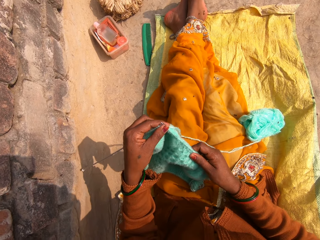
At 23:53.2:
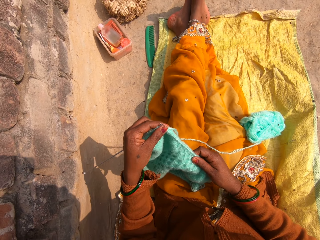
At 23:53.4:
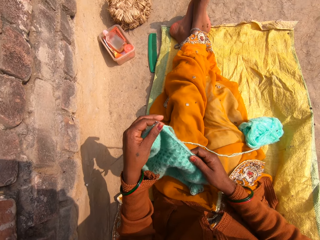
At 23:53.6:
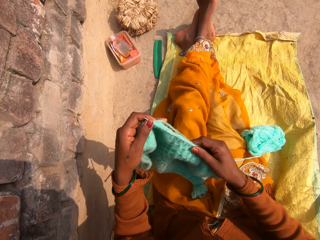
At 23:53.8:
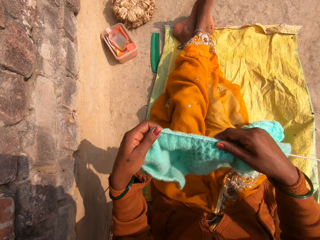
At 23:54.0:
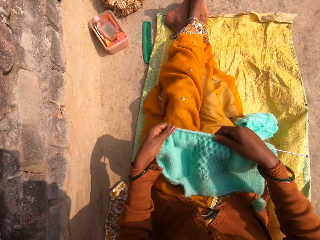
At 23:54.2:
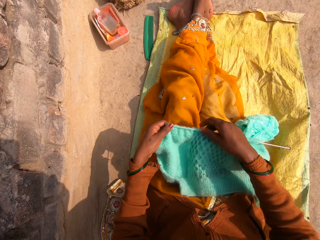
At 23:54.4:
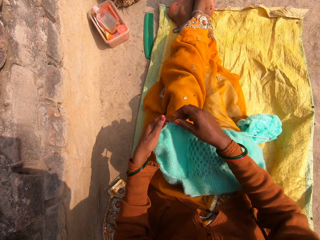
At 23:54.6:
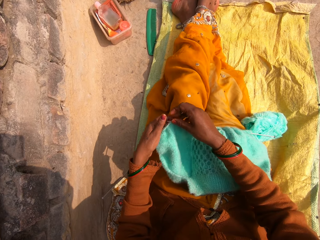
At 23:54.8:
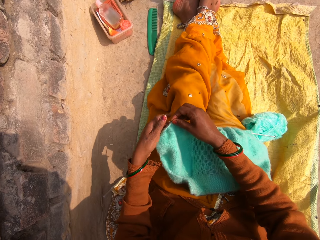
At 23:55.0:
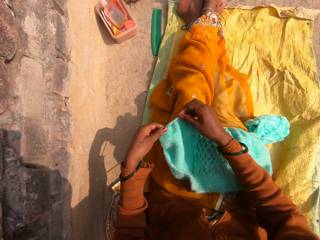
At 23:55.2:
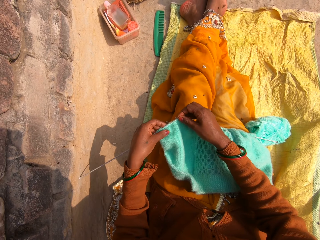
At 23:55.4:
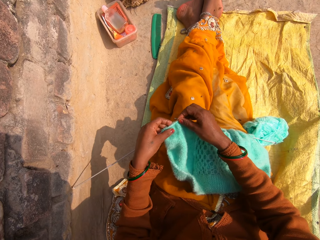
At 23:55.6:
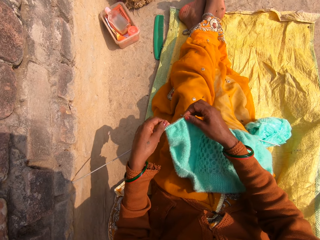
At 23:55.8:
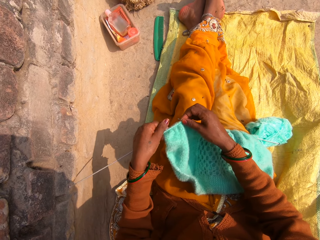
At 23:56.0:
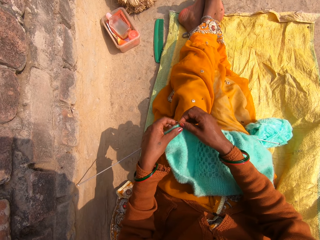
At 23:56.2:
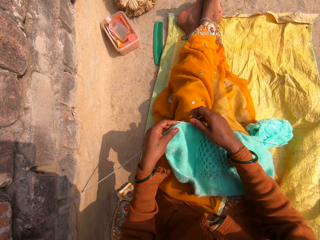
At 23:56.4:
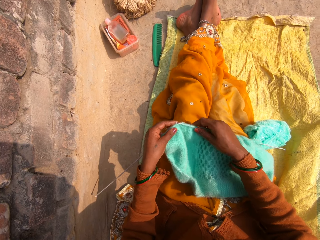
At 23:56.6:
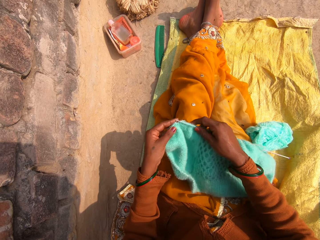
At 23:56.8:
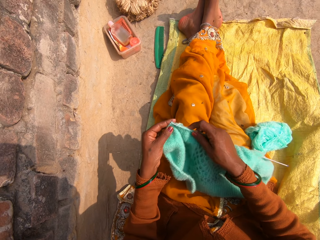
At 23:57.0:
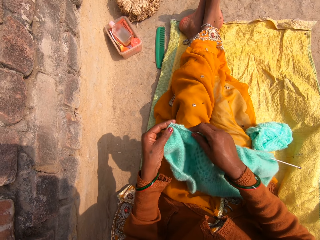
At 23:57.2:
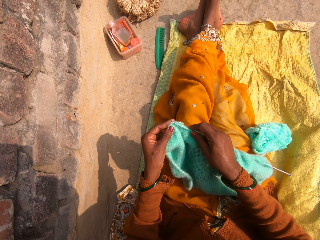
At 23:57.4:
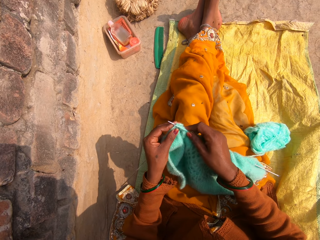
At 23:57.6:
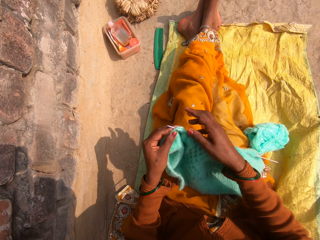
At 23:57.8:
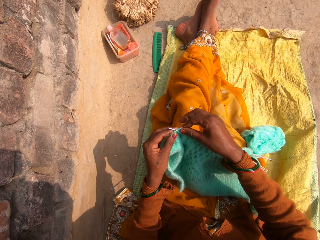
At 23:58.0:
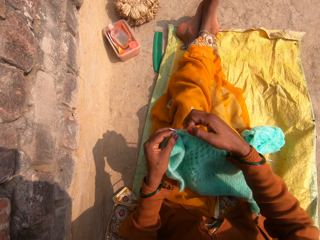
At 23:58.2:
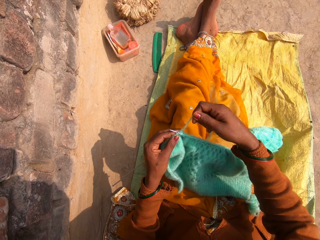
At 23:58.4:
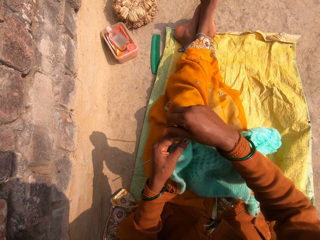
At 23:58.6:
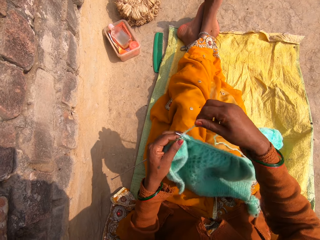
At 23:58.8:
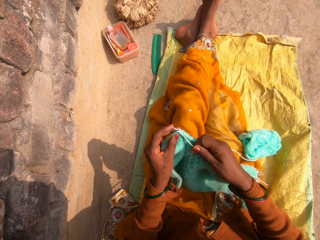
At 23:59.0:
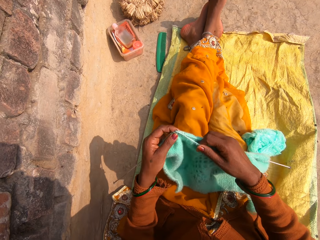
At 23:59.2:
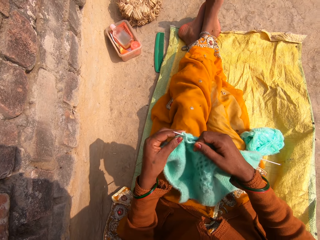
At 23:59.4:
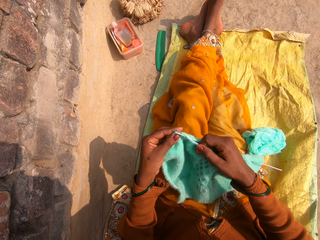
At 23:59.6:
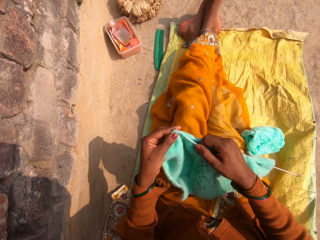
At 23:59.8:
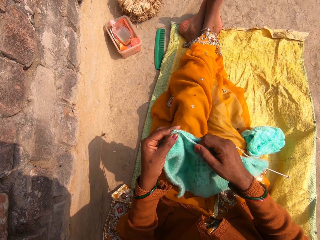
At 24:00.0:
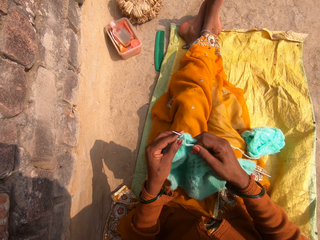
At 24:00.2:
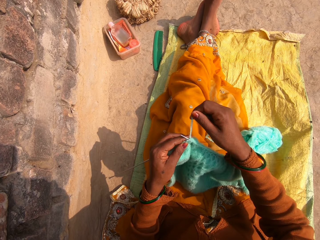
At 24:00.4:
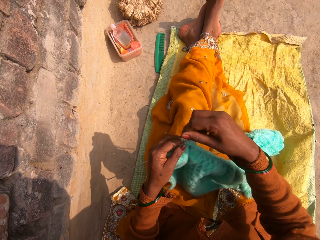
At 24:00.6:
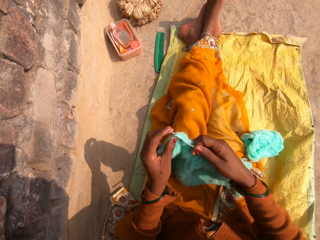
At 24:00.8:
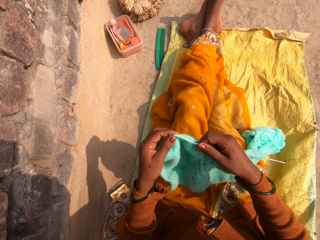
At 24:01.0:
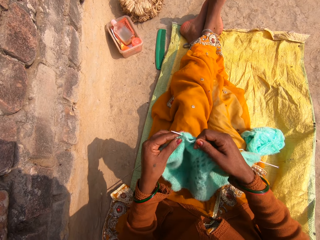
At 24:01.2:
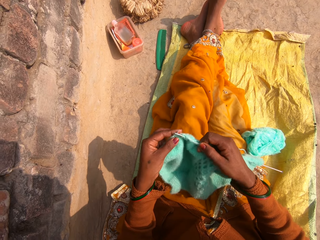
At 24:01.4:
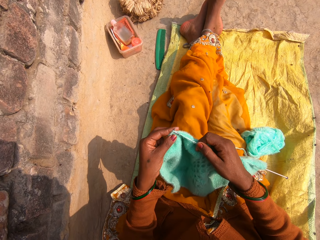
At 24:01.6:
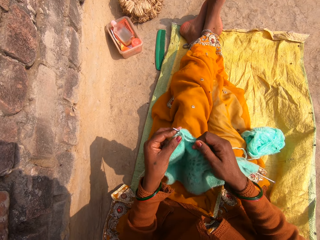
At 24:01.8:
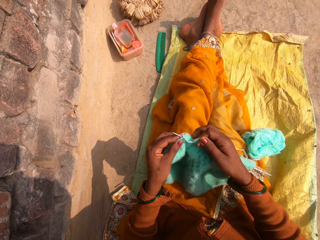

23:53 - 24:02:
The camera wearer straightens a fabric. They align the fabric on the thighs. They straighten the fabric. They knit the fabric.

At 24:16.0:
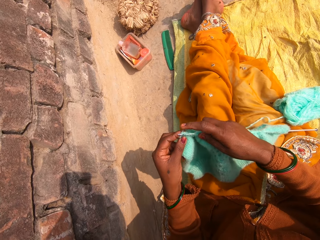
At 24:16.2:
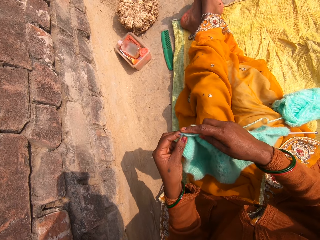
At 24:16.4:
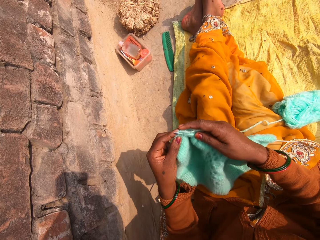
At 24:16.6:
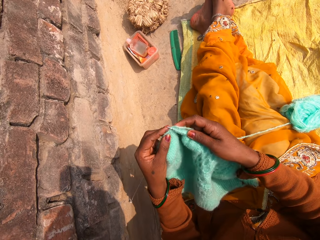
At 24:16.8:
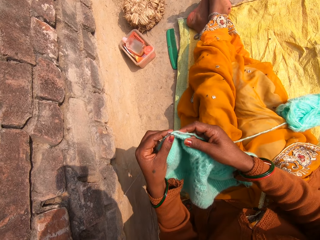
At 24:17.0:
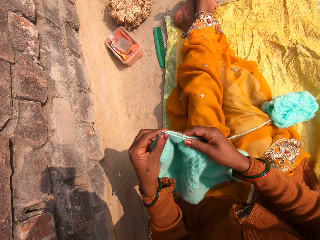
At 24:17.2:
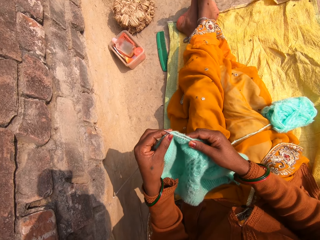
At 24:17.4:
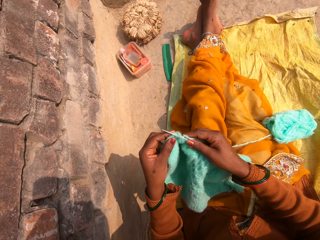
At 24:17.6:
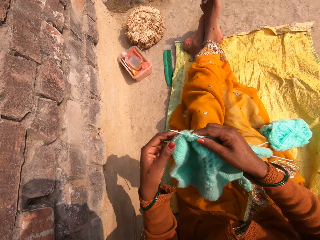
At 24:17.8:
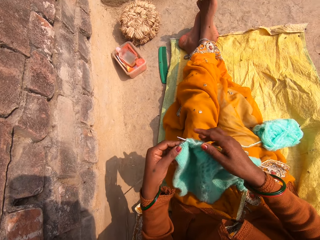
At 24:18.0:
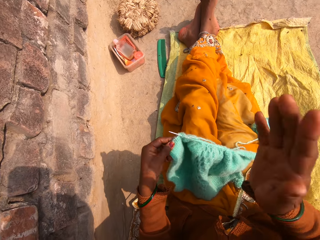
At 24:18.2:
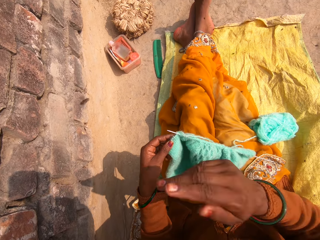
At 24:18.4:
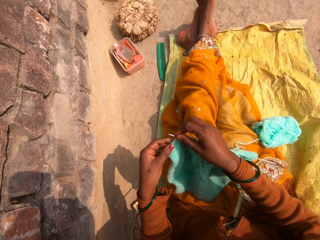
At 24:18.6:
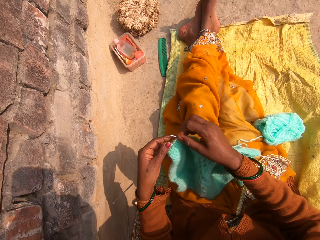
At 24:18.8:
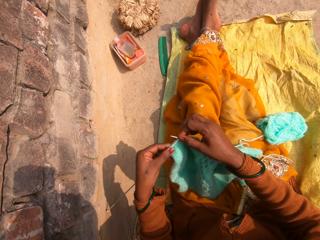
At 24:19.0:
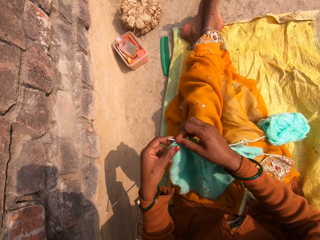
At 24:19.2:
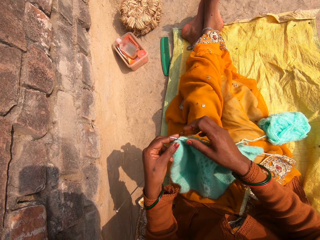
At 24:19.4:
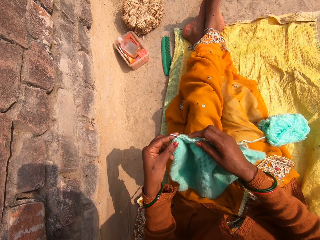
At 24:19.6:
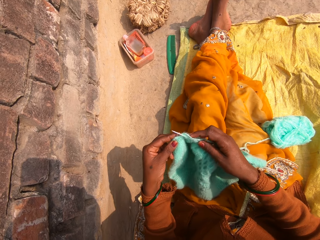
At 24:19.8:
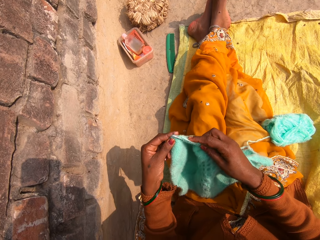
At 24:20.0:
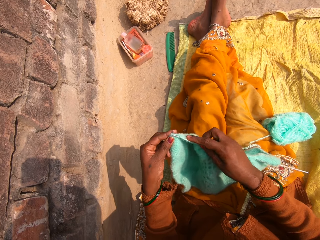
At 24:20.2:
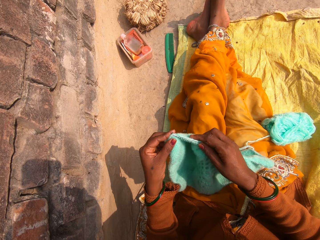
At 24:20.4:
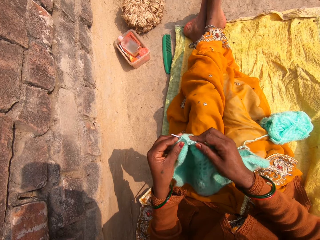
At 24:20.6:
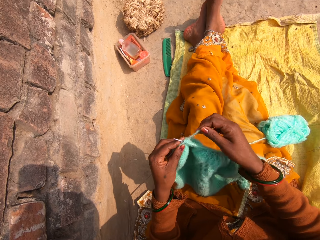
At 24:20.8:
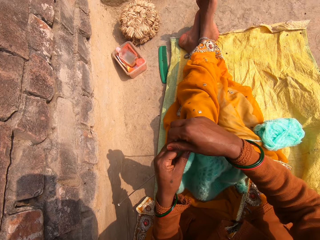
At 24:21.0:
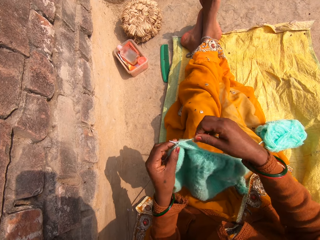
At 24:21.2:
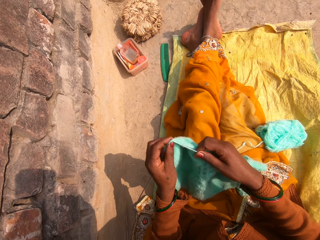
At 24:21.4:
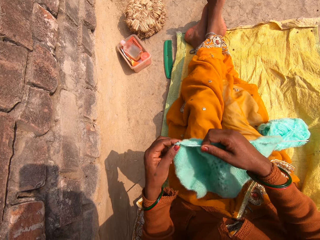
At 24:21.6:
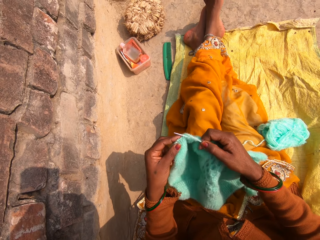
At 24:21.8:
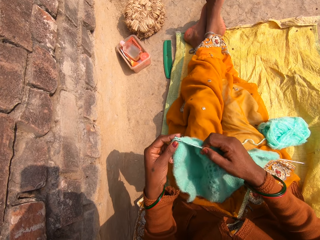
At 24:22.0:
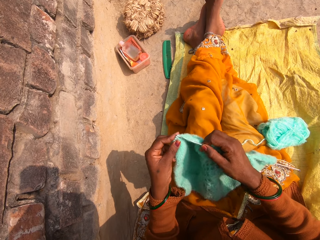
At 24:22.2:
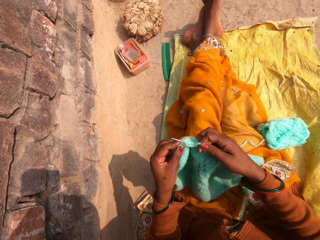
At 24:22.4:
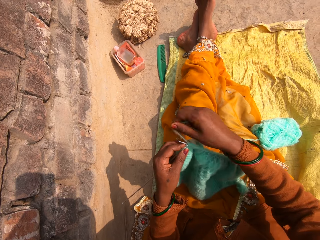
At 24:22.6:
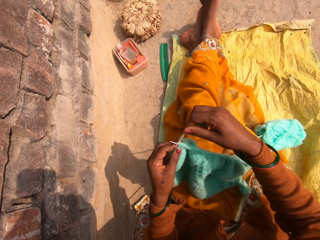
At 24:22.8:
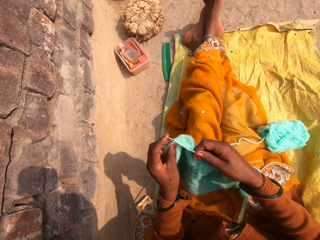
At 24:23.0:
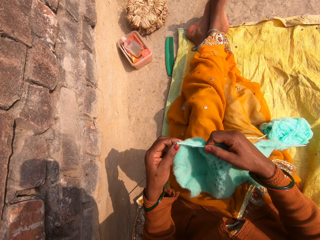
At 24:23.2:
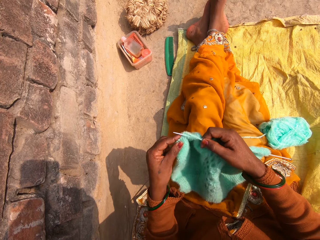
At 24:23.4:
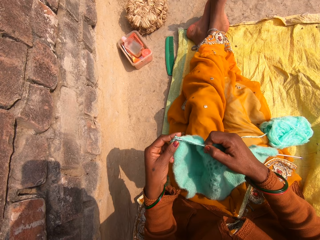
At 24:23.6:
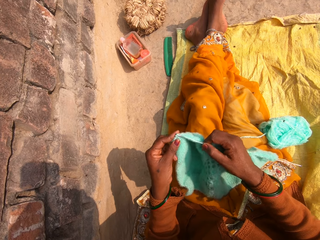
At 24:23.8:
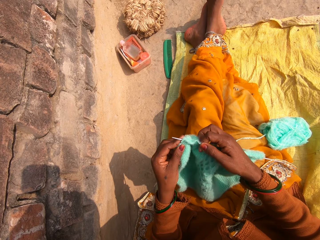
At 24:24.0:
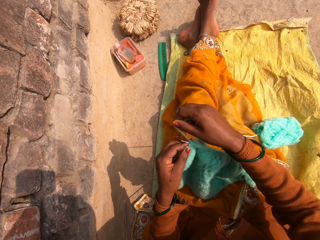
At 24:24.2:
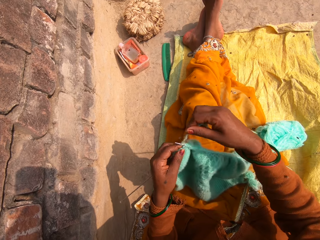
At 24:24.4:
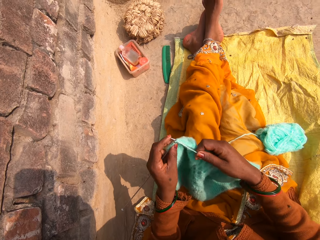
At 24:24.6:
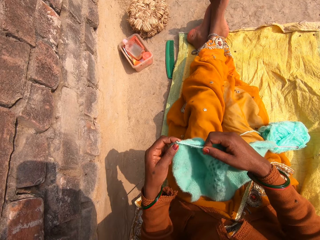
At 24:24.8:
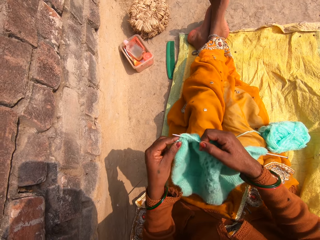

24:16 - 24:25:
The camera wearer straightens a fabric. They flap an insect using a hand. They straighten the fabric. They knit the fabric.
